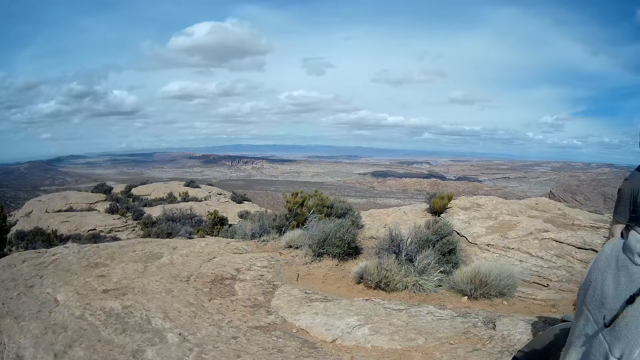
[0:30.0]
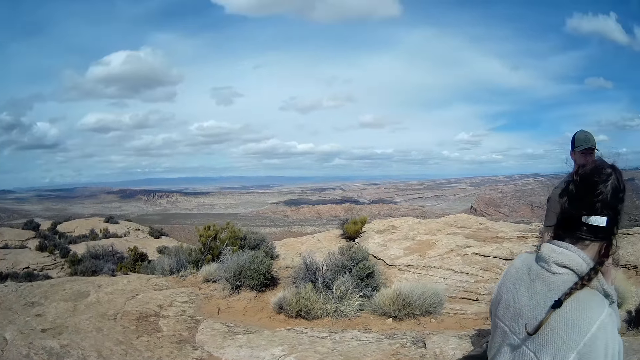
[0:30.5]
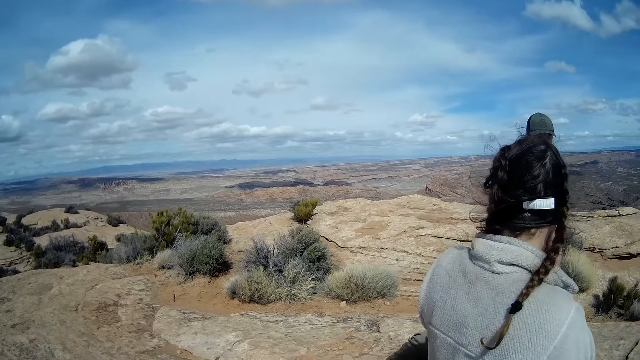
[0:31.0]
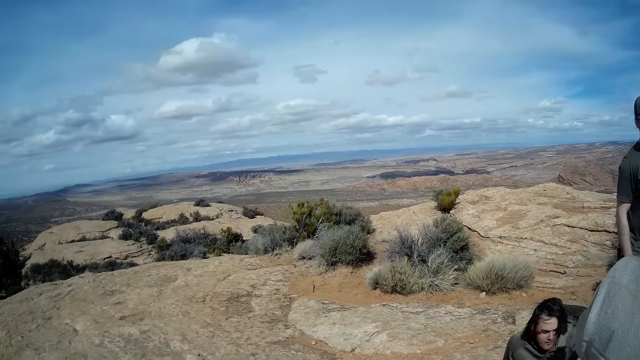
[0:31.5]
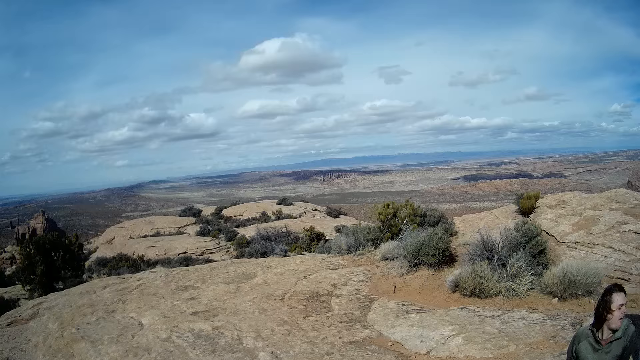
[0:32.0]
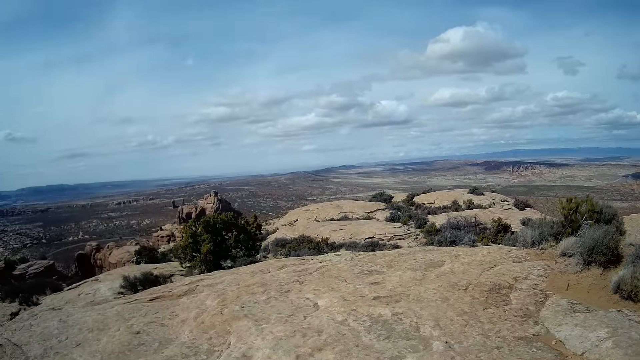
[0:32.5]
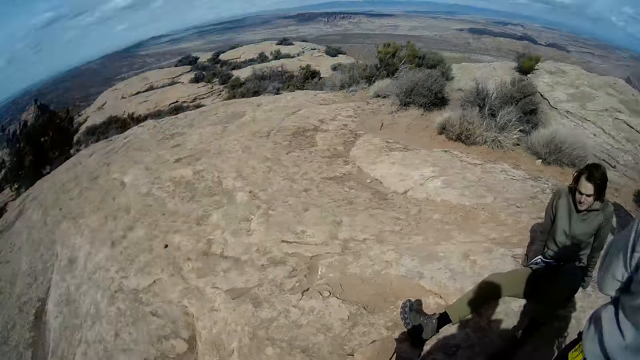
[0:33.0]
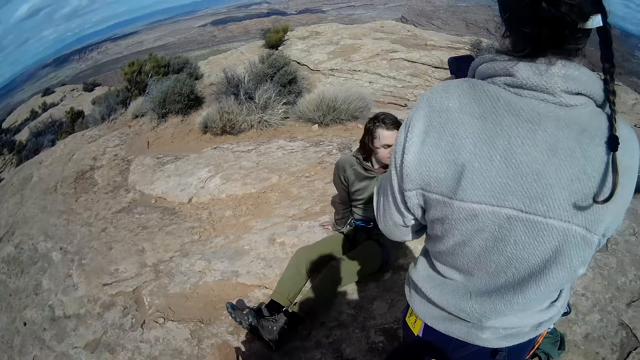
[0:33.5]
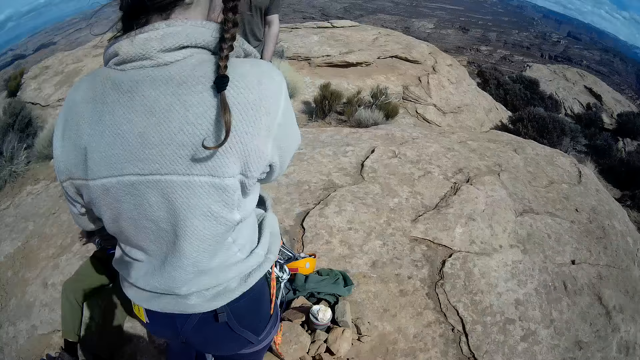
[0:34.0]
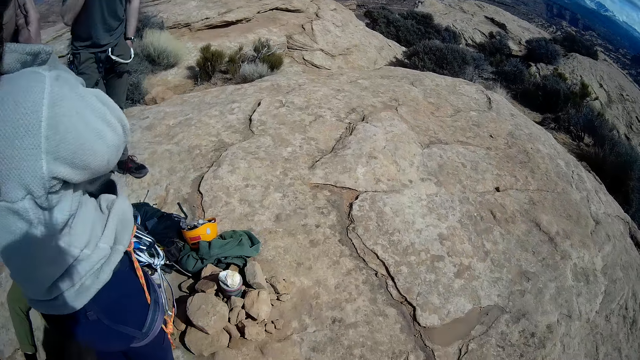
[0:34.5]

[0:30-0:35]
The camera wearer looks at a man and a woman. Another man climbs up into view. The camera wearer looks at the first man, the other man and the woman.
